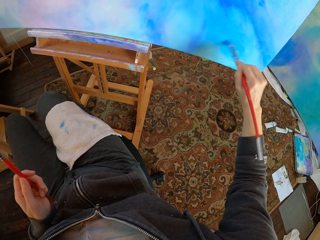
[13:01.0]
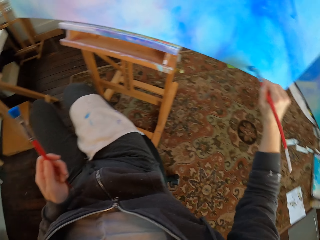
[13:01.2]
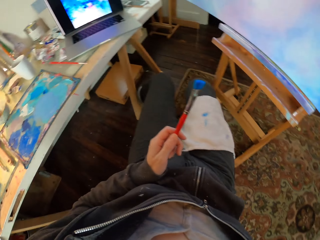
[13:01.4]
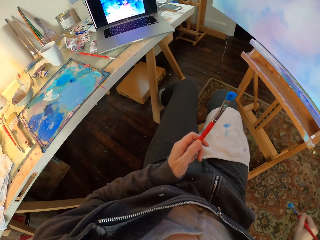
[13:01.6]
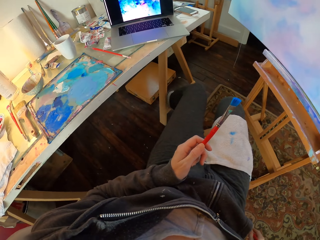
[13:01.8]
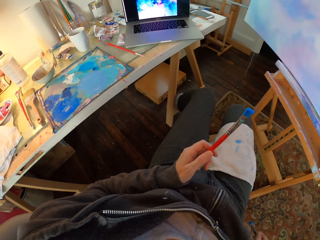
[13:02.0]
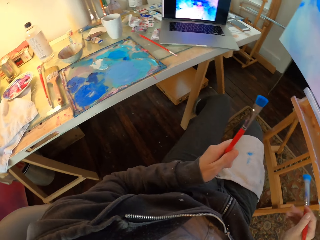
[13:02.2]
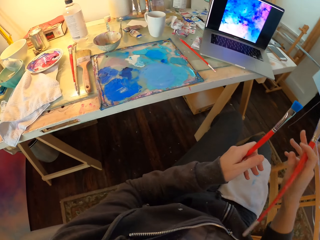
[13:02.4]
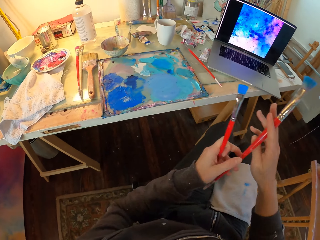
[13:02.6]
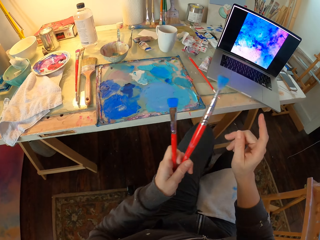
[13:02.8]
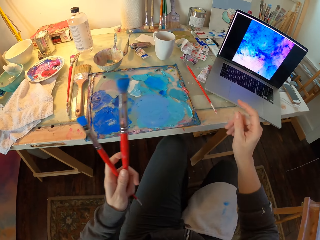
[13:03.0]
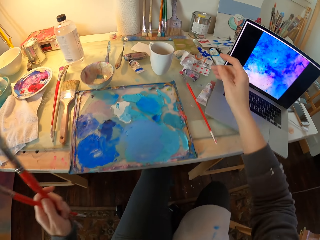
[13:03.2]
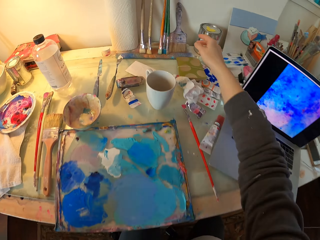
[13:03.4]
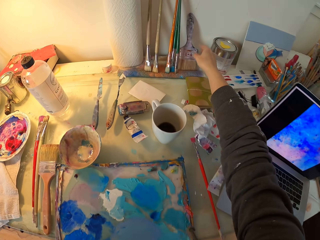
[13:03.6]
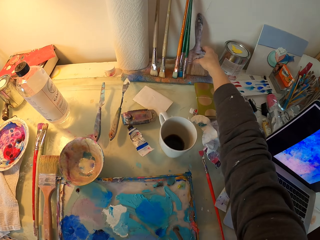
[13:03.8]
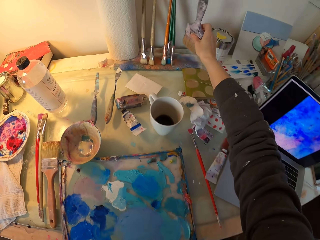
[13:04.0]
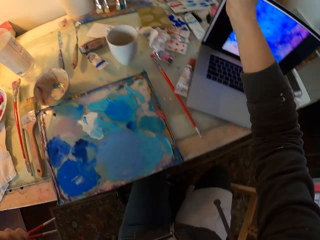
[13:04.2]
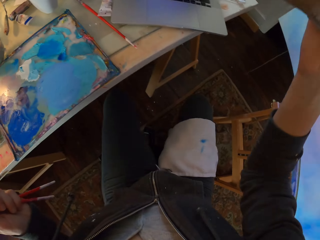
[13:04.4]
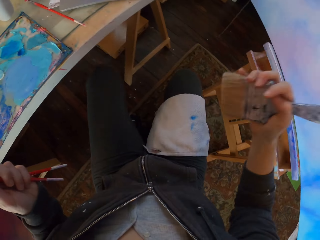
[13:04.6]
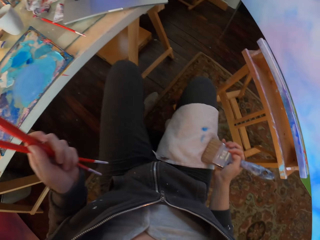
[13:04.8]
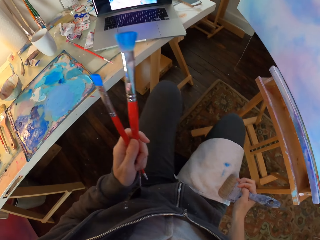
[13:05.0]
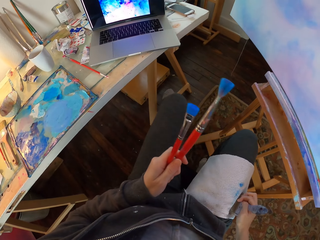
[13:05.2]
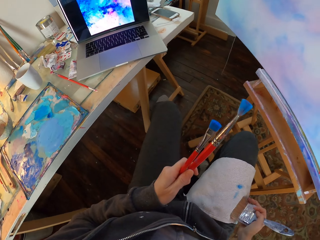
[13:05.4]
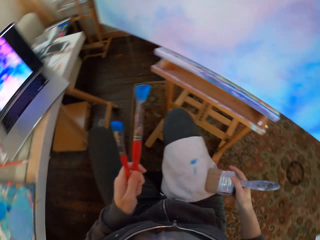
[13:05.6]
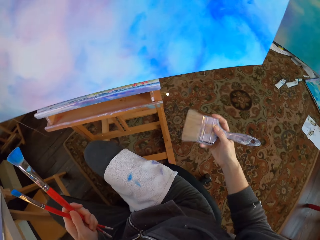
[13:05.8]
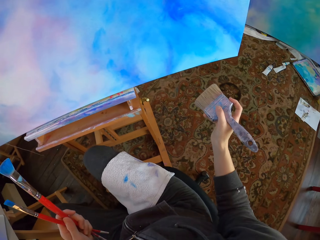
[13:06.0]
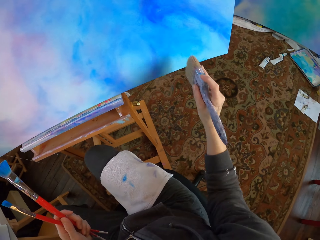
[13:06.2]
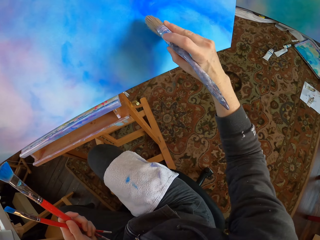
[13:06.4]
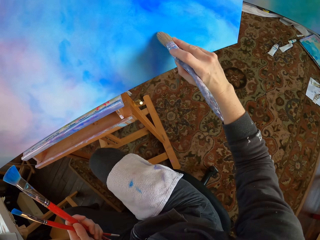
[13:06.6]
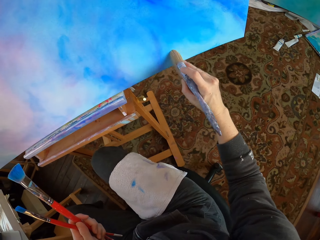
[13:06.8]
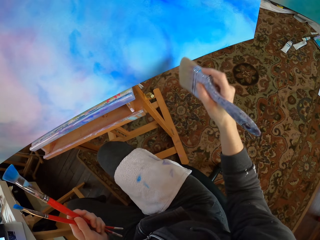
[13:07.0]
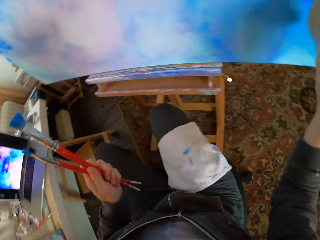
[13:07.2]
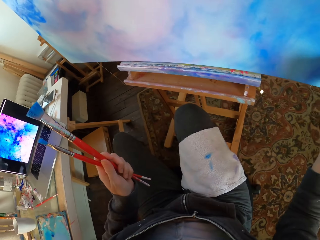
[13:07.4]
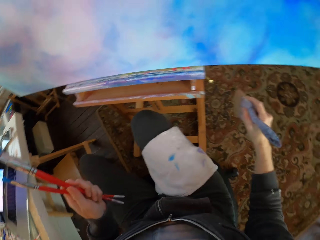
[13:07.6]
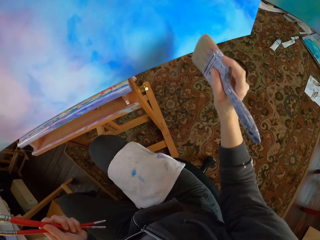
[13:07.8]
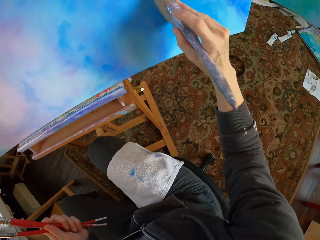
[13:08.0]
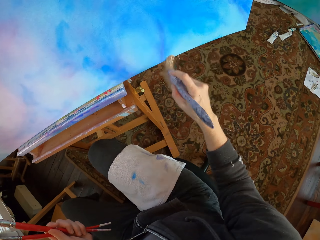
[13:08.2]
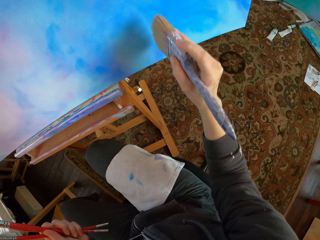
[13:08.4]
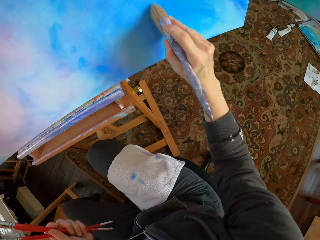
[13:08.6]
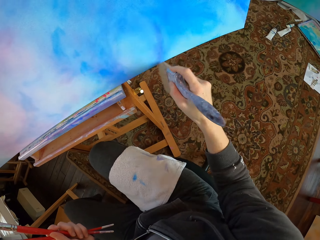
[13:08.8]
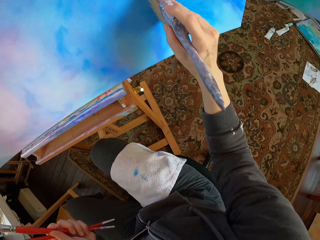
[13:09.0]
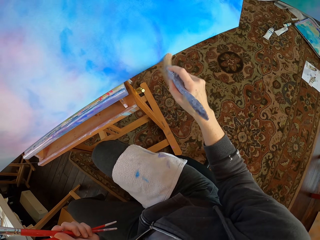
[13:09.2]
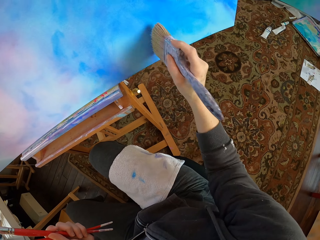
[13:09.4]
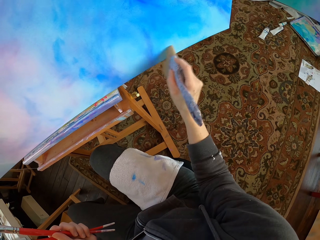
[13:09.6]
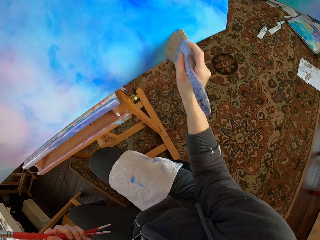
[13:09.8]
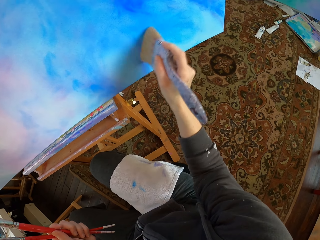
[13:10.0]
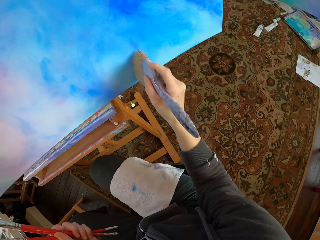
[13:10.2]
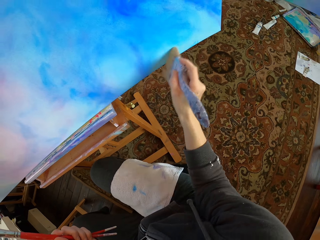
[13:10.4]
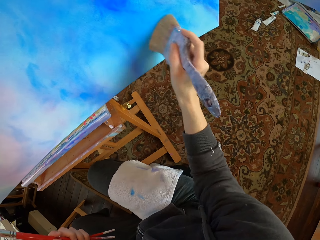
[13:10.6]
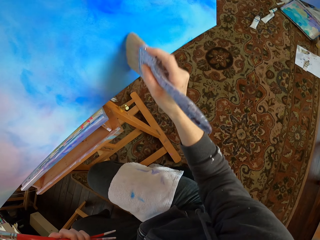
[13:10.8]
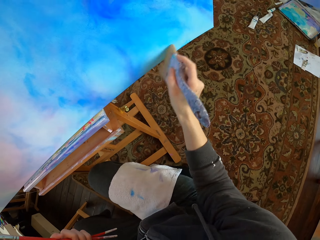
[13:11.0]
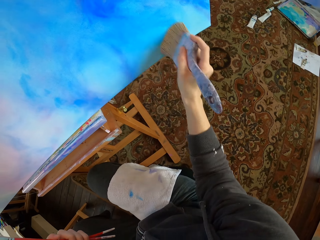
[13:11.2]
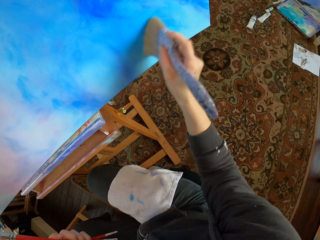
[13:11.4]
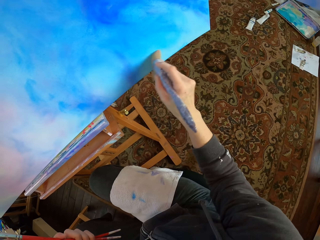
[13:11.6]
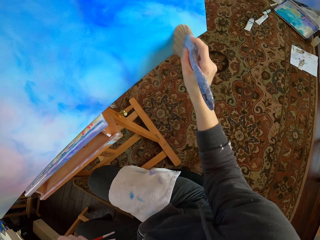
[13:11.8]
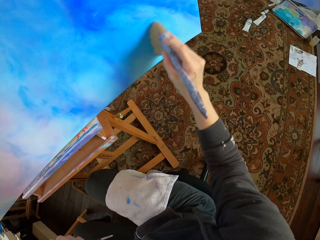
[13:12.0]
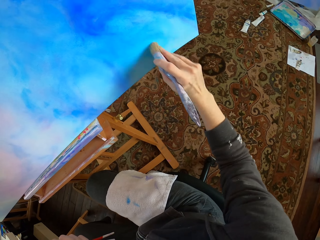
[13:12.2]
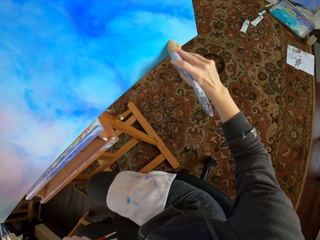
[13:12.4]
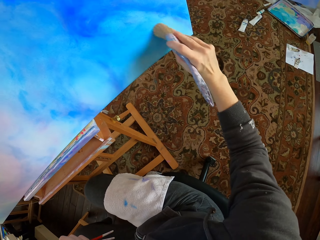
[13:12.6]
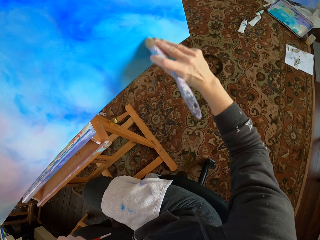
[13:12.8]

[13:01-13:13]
The camera wearer drops the hand carrying the paint brush. They put the paint brush to the left hand. They pick another large paint brush from the table. They hold the brush. They wipe the brush on the towel. They paint using the paint brush. They move the brush along the board.

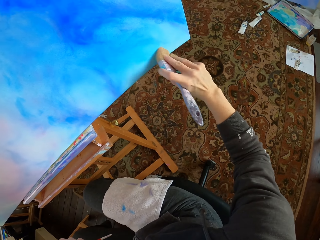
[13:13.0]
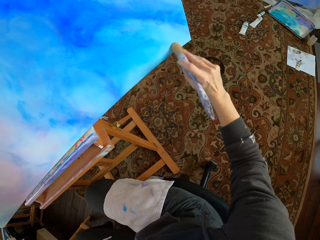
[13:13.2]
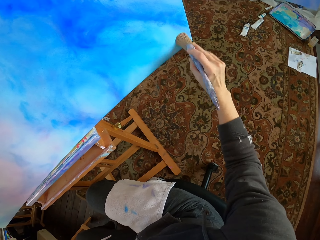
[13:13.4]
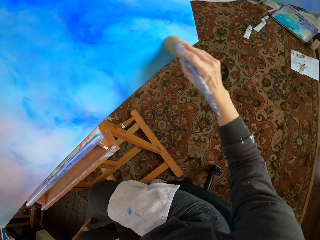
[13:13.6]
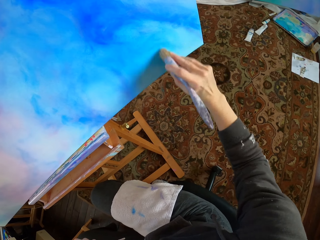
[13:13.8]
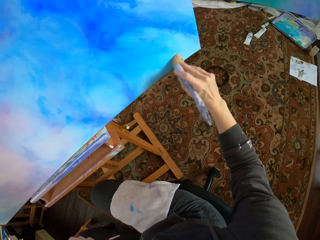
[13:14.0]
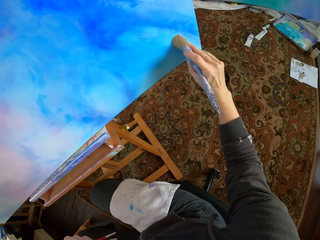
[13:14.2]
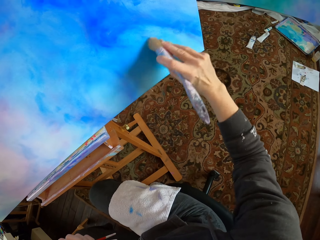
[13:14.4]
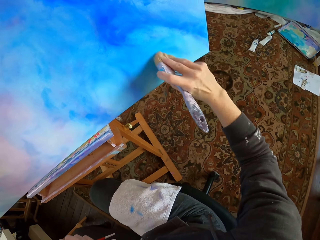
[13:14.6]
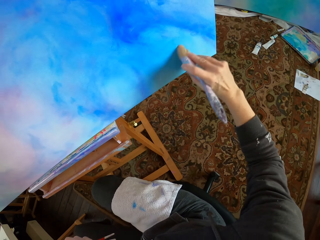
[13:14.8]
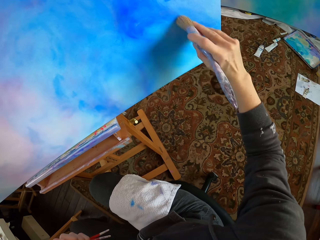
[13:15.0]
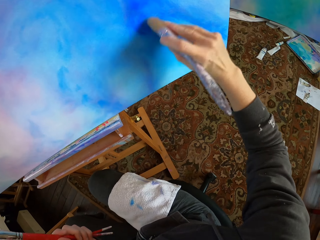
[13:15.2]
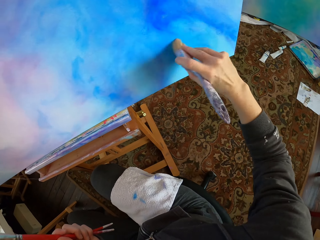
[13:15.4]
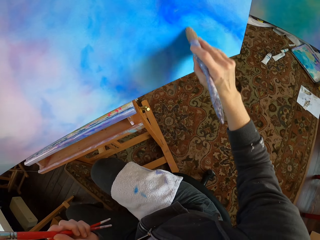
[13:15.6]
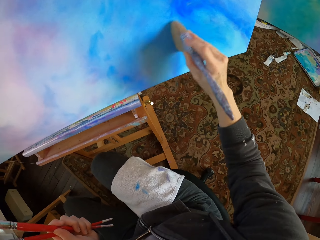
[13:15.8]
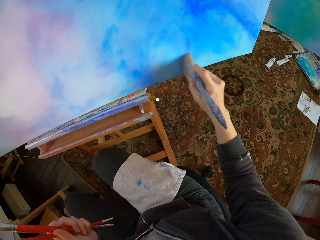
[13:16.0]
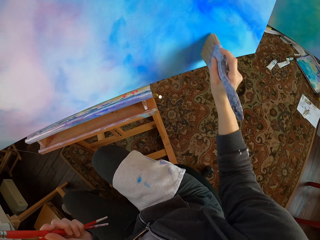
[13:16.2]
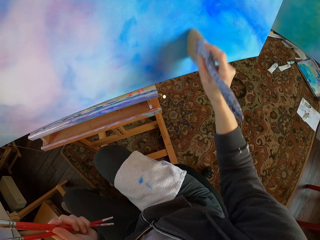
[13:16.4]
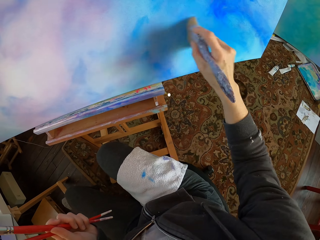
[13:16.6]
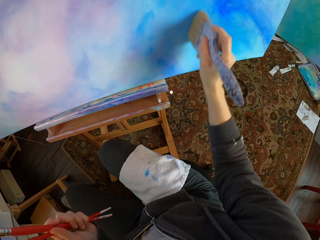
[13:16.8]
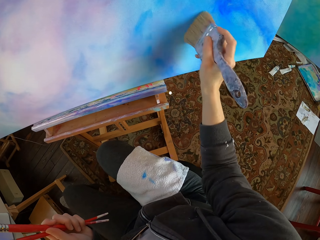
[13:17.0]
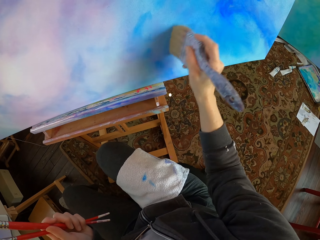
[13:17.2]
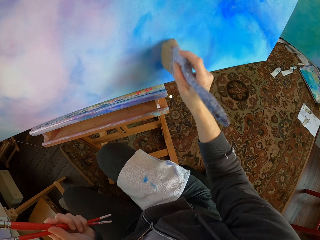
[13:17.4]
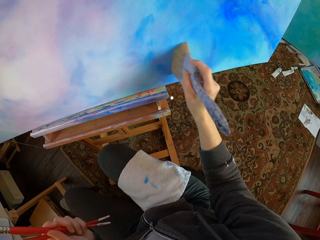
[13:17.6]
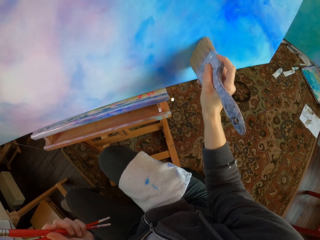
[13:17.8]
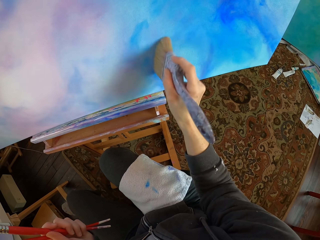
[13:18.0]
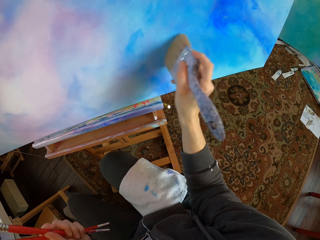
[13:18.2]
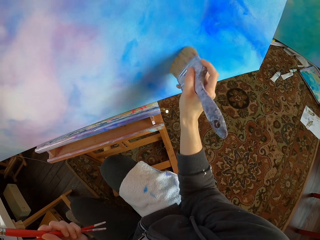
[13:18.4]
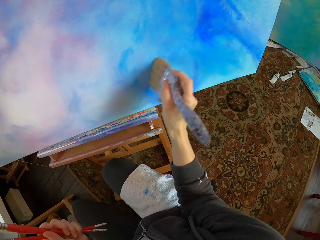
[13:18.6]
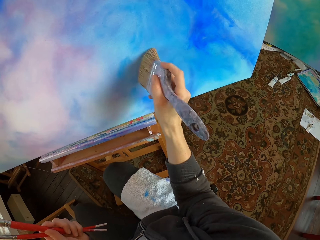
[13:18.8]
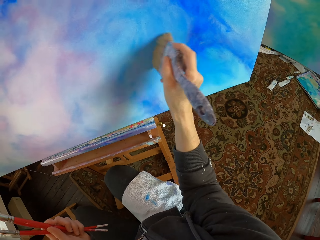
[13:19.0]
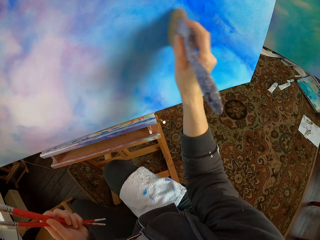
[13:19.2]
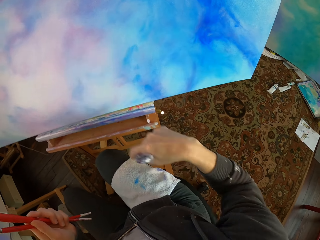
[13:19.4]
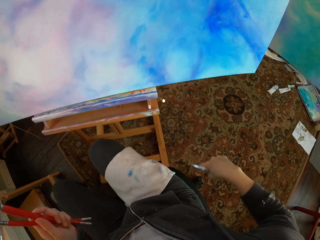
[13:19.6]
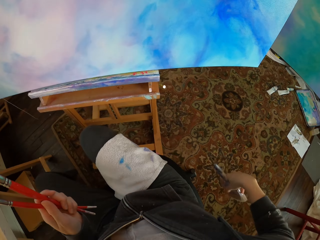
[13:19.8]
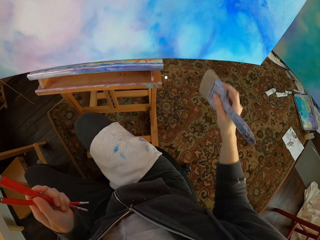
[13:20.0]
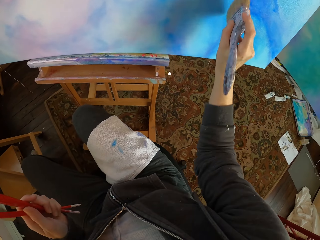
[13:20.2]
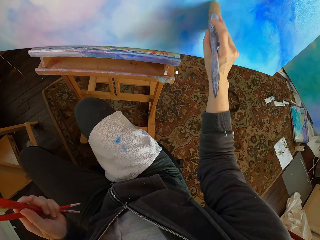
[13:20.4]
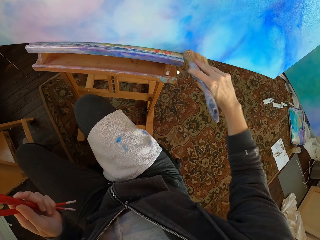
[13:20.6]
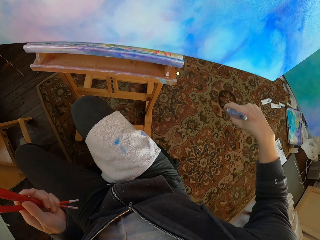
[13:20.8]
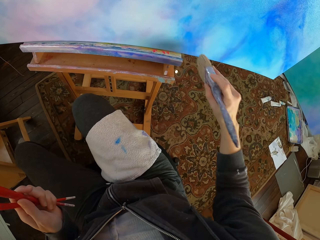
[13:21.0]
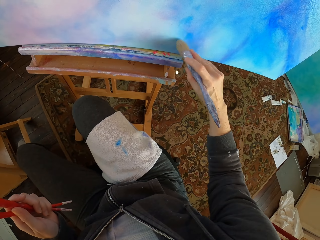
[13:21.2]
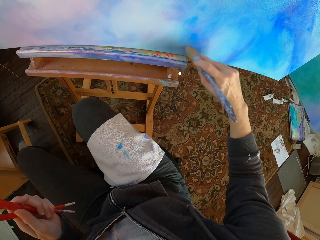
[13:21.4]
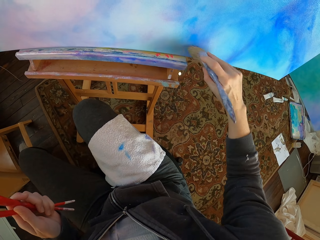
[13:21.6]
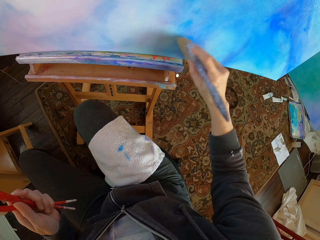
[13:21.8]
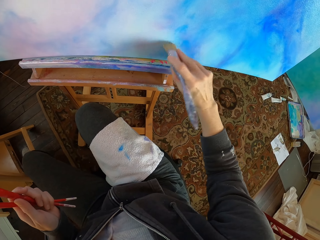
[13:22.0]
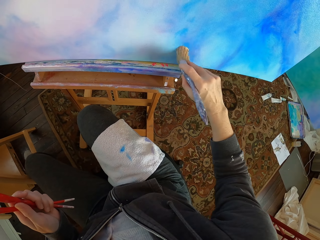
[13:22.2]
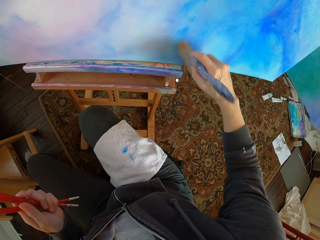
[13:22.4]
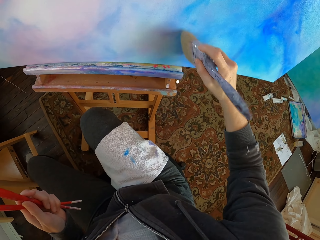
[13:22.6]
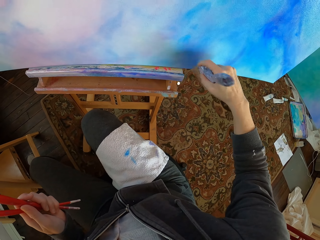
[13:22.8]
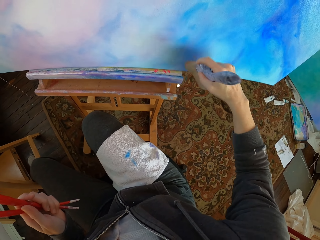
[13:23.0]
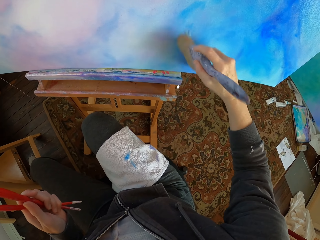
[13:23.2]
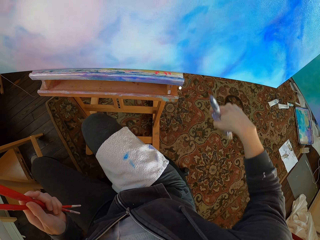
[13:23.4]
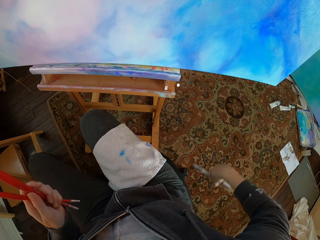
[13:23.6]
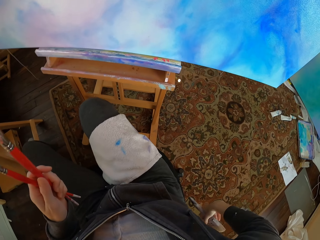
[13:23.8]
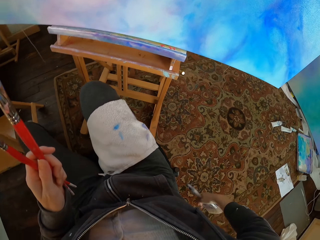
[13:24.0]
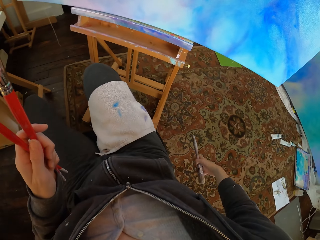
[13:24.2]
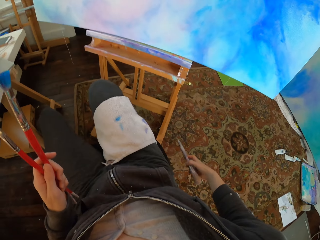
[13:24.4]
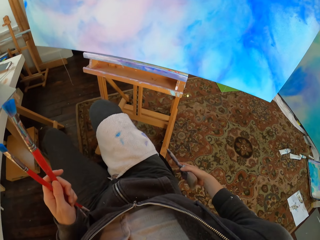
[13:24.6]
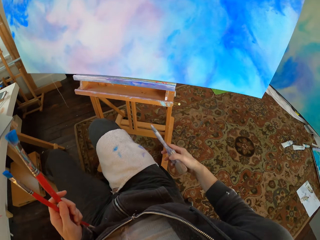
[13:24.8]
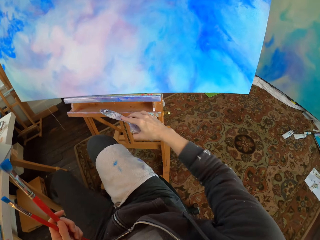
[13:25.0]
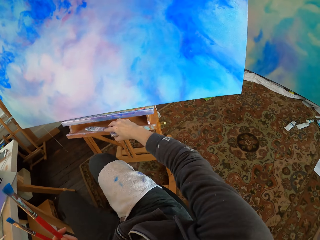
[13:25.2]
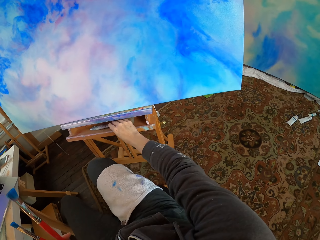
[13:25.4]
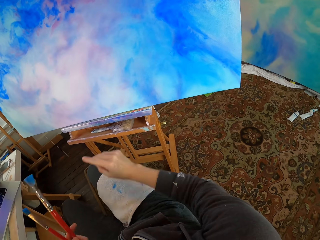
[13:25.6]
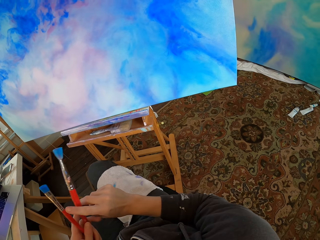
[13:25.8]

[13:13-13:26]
The camera wearer bends the hand carrying the brush. They move the brush along the board. They bend the hand carrying the brush. They place the large paint brush on the art holder stand or under the stool.
